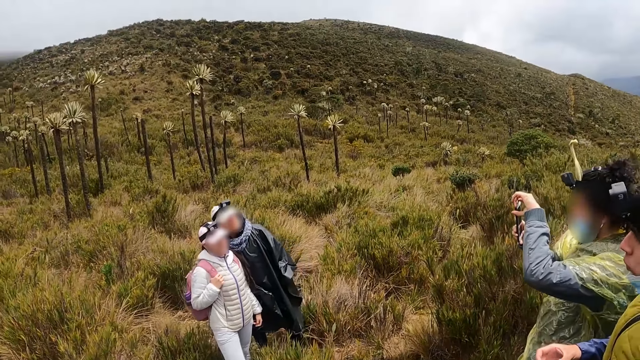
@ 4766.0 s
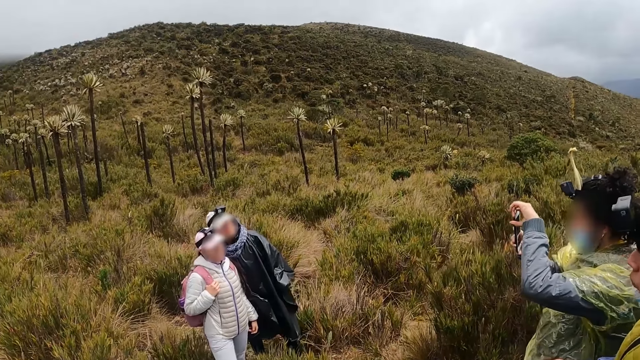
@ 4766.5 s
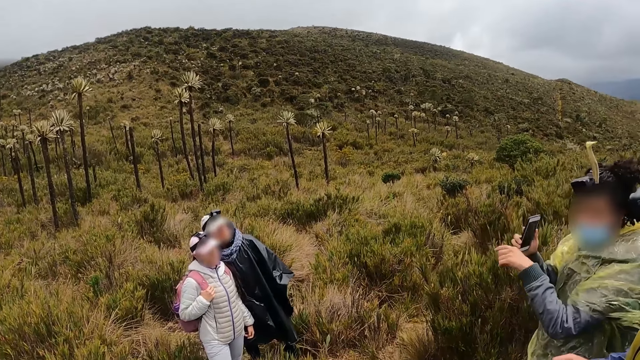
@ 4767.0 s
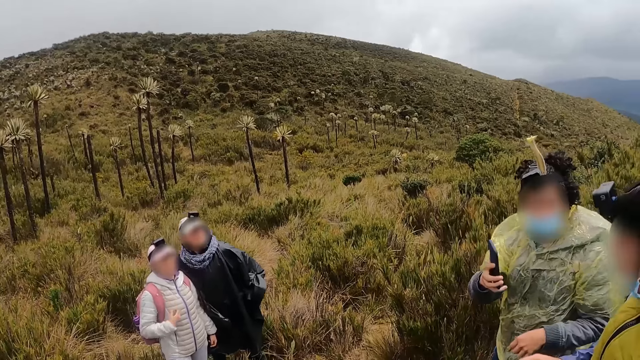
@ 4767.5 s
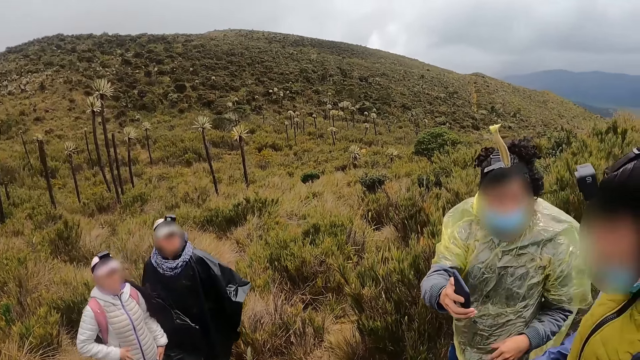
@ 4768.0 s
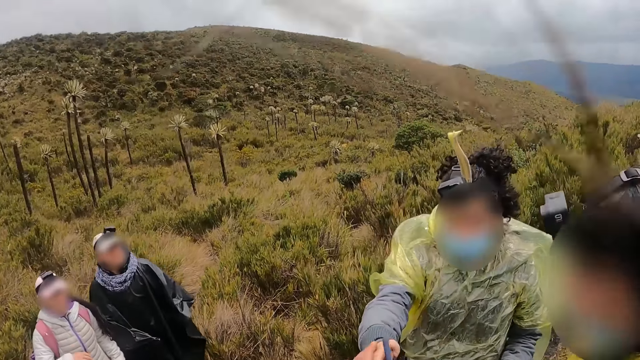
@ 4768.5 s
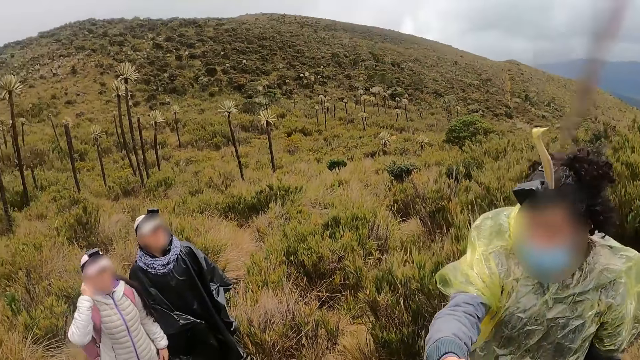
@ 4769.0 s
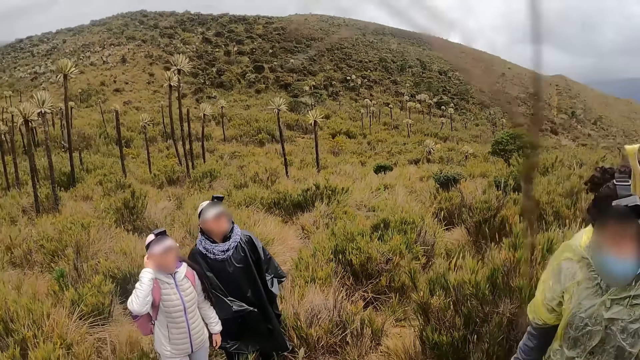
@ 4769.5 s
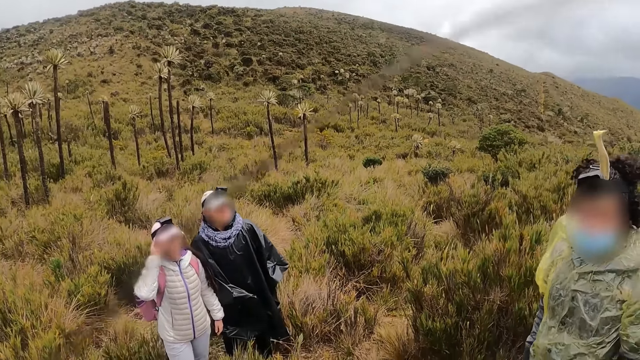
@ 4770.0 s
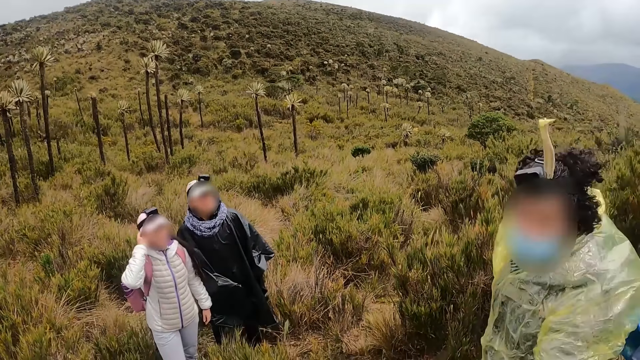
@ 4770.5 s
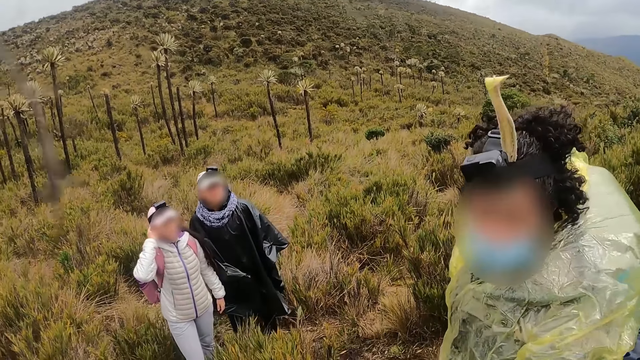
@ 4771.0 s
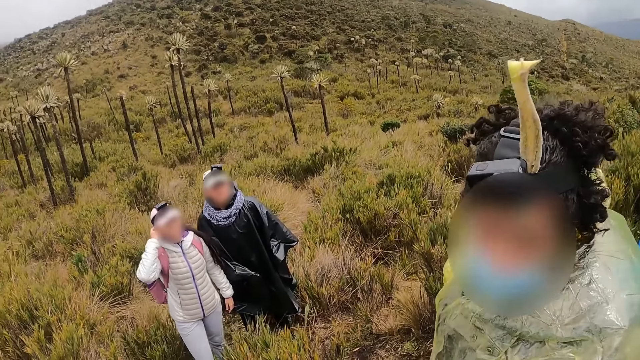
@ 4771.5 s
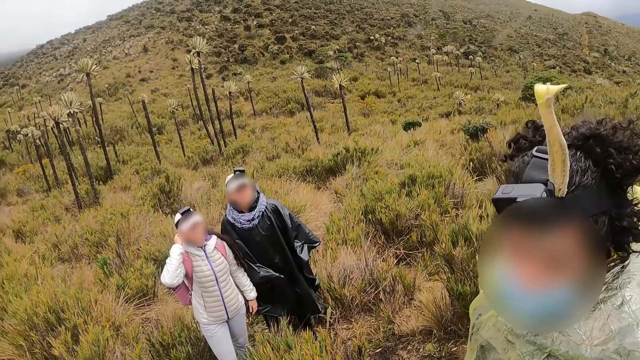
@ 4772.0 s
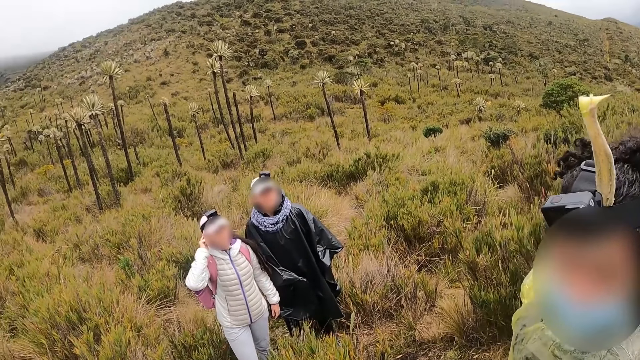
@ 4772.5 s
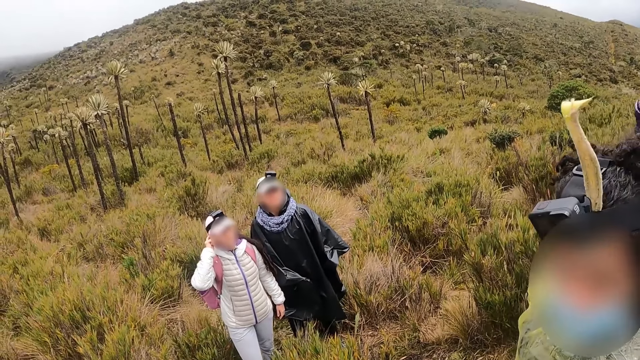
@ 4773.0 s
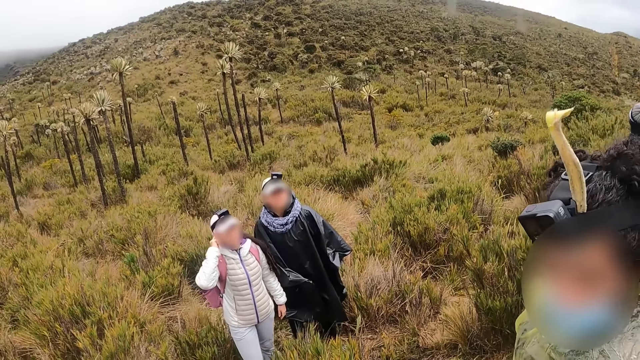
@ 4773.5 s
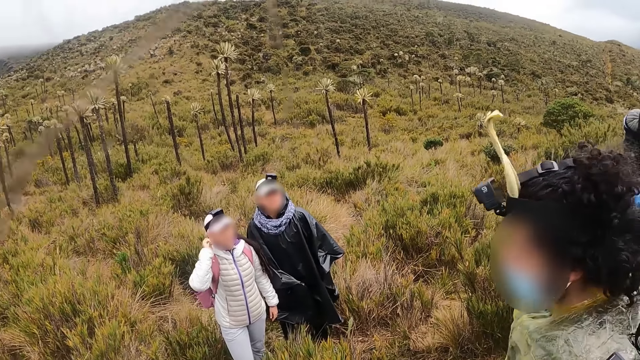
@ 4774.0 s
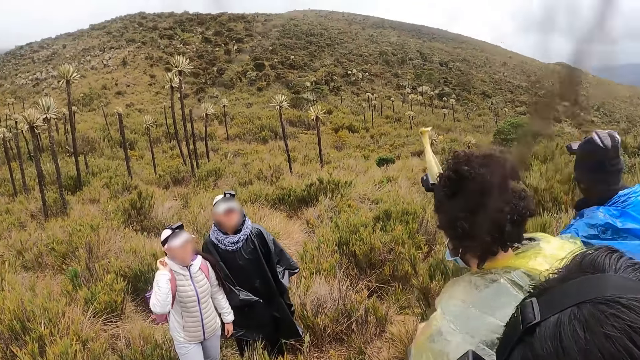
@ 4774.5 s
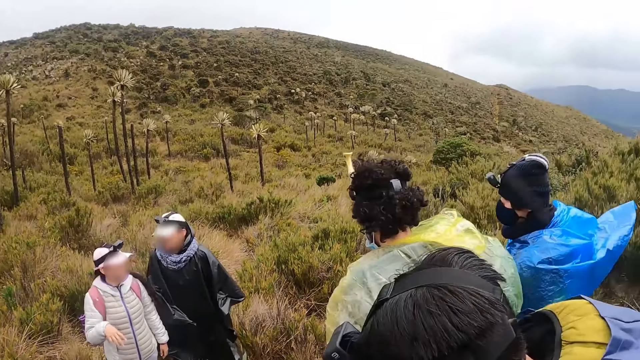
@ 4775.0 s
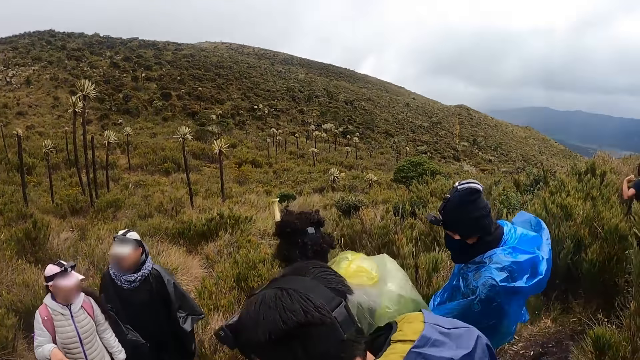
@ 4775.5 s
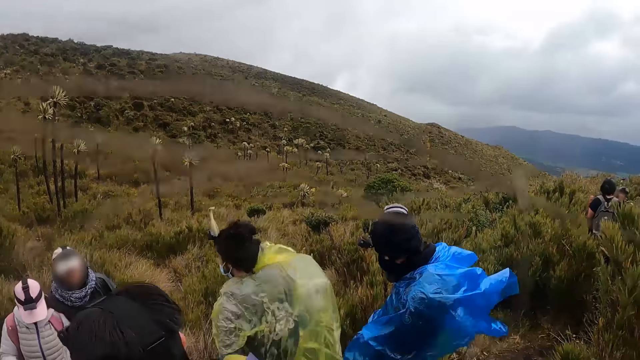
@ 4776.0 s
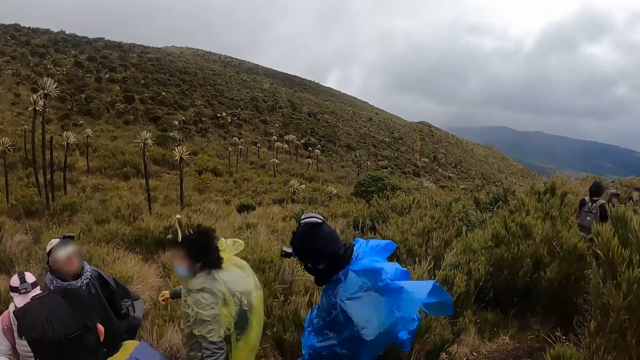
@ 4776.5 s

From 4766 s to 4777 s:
A man gives the camera wearer a phone. The camera wearer collects the phone from the man with his left hand. The man interacts with the camera wearer. The man walks at the mountain.

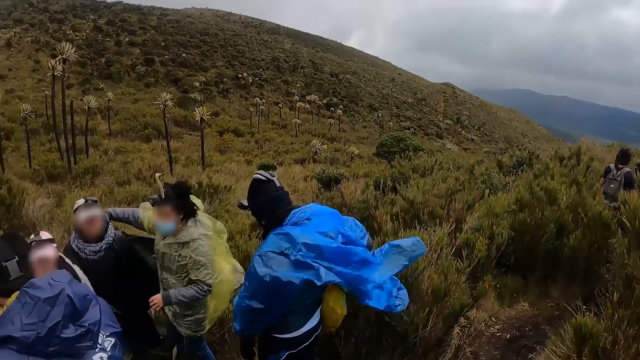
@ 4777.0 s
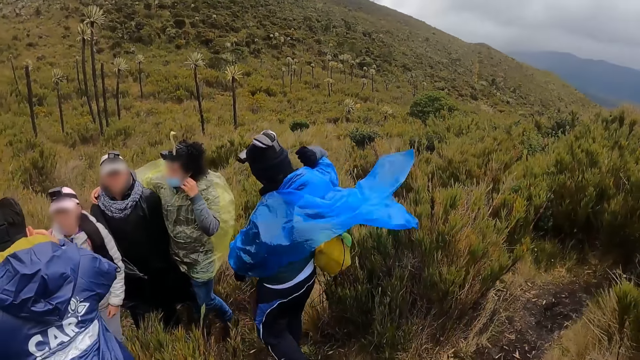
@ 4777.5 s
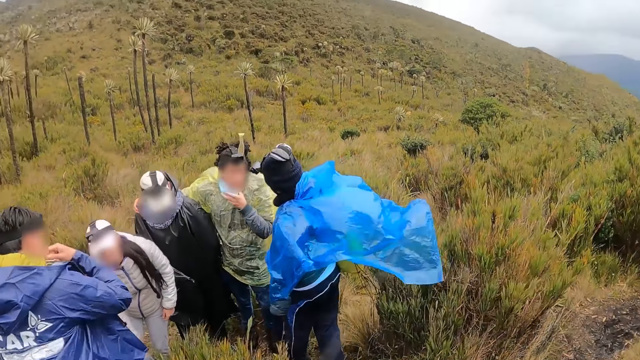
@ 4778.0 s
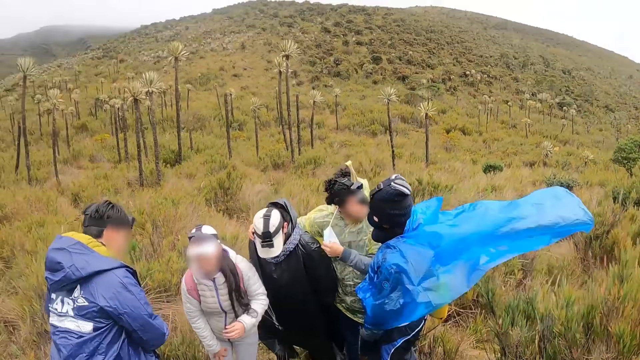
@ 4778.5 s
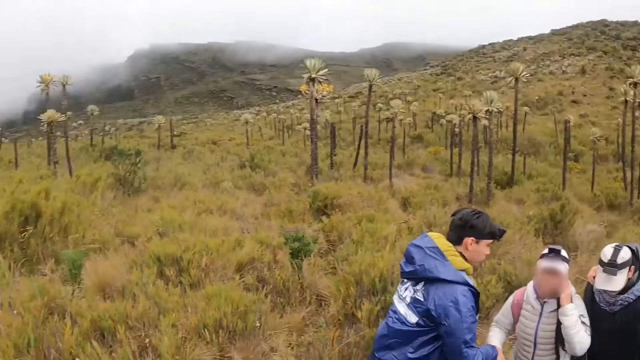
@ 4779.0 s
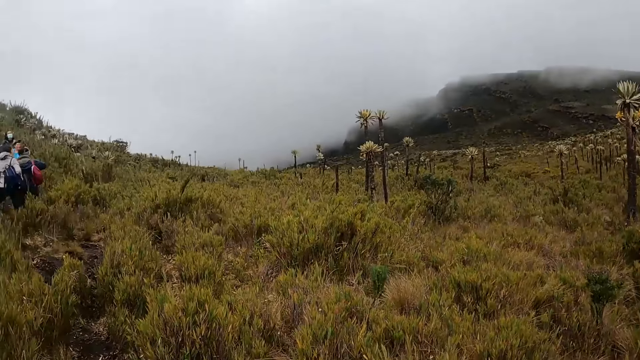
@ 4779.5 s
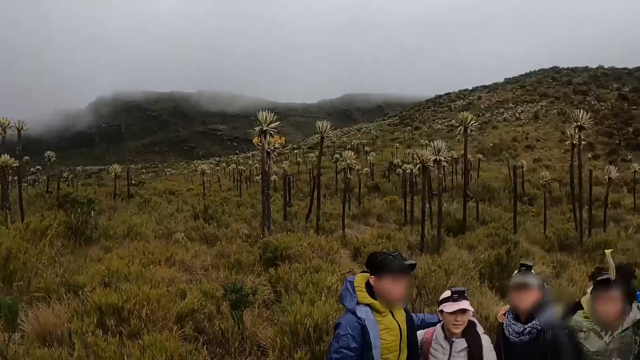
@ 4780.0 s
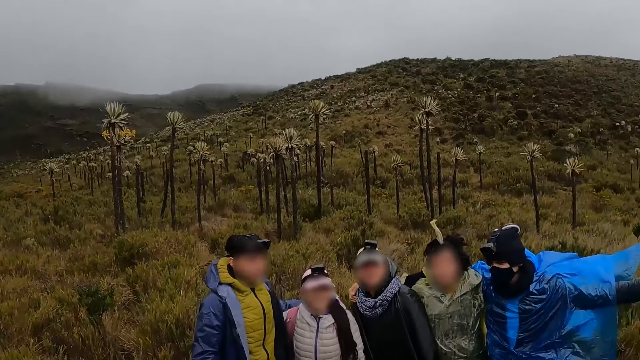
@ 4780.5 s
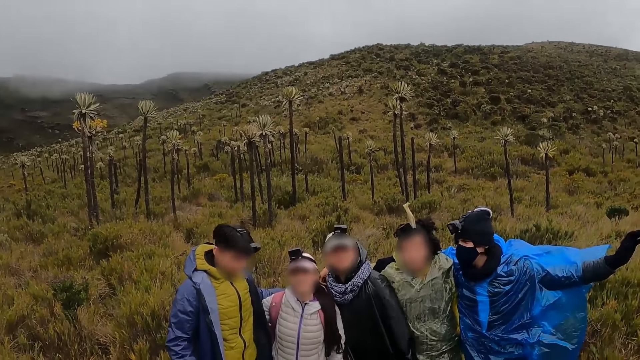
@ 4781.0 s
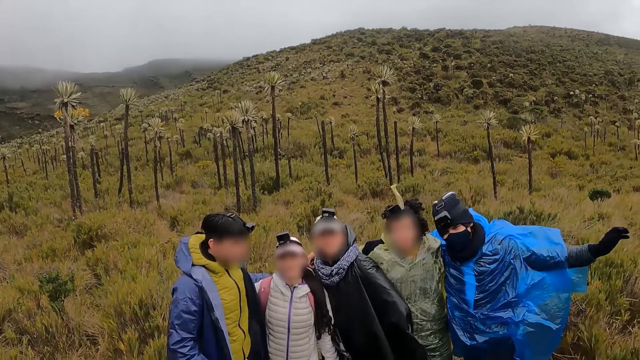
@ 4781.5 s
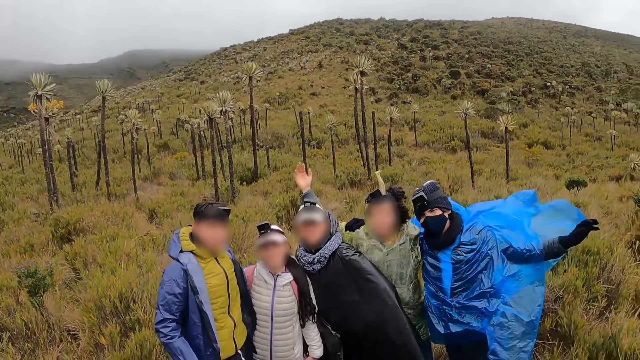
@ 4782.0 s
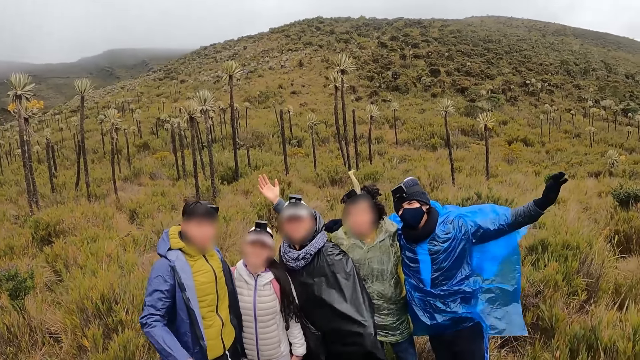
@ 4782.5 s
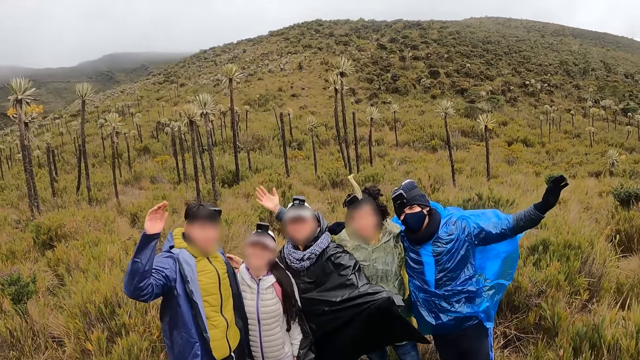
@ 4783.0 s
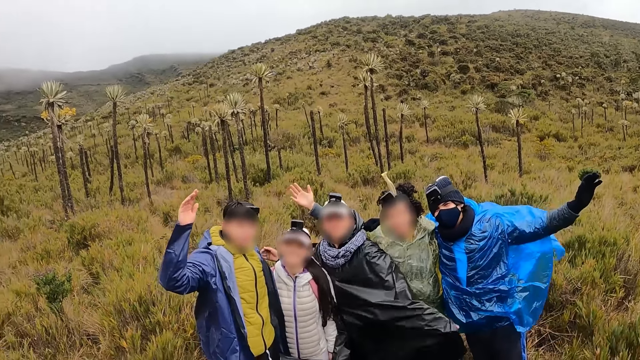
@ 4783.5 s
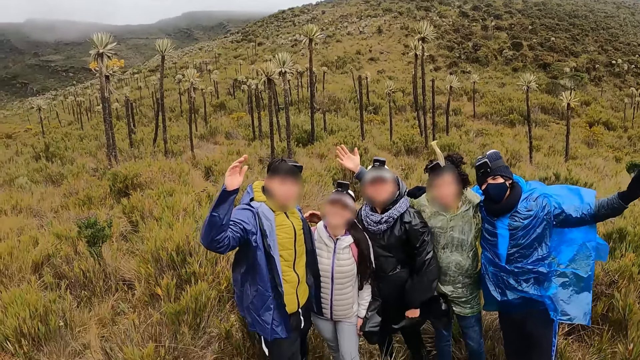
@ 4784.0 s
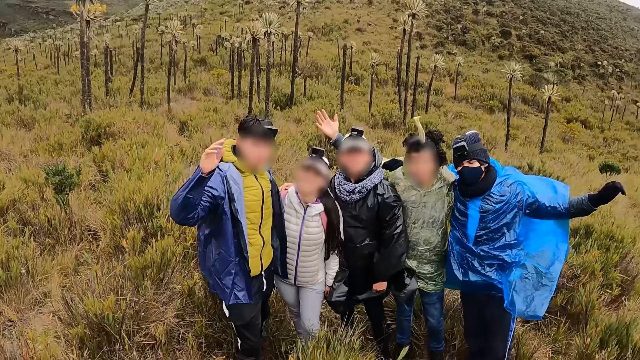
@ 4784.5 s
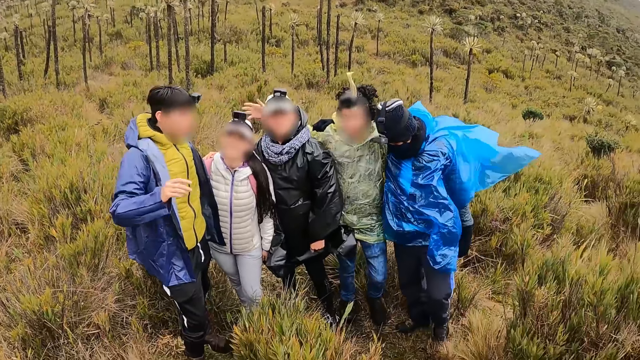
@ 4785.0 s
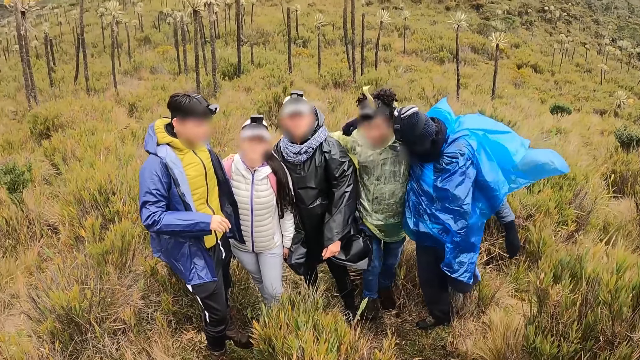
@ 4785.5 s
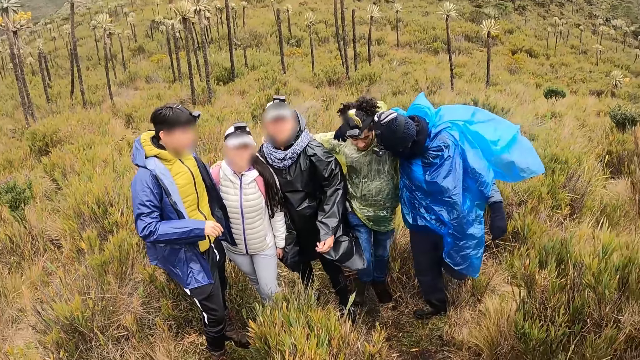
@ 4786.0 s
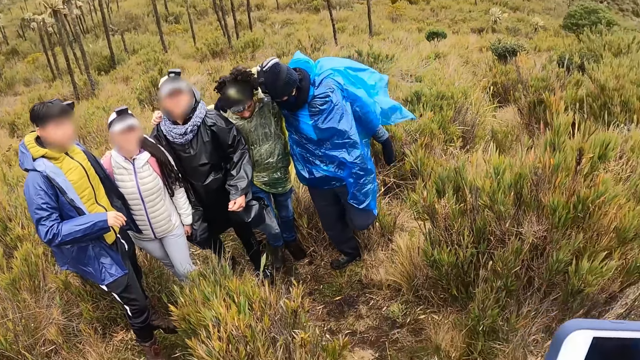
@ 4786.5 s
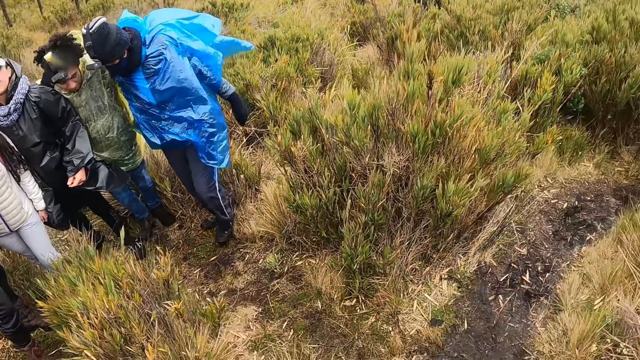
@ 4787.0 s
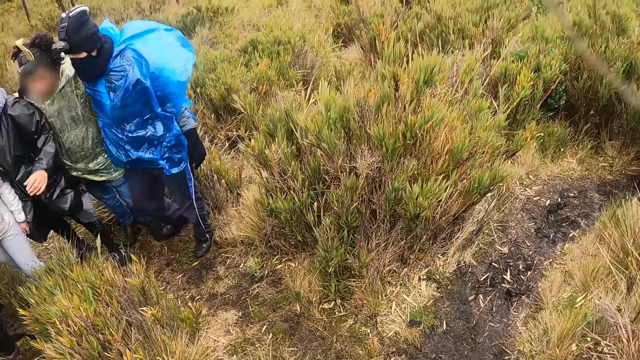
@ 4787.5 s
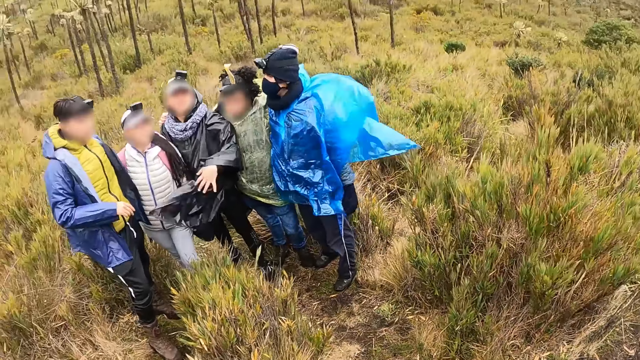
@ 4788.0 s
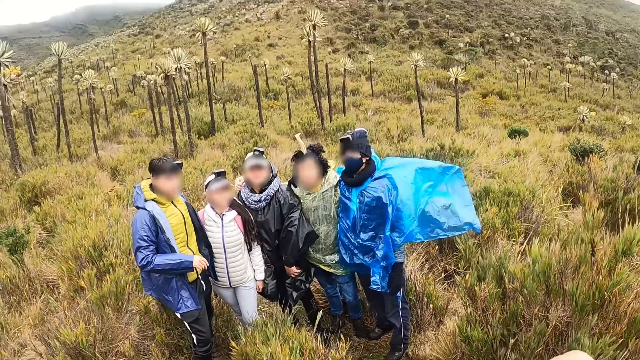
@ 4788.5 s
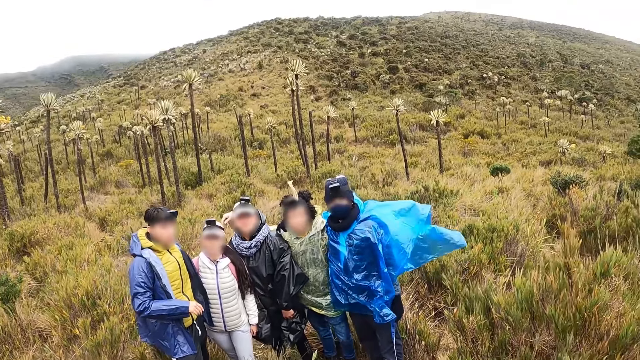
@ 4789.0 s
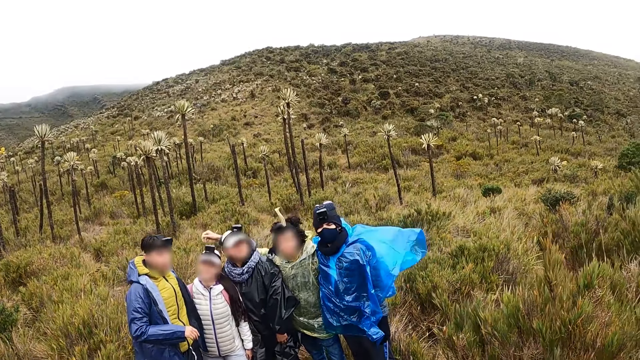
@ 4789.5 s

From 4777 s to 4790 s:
A man removes the face mask on his face with his left hand. Another man removes the face mask on his face with both hands. The first man walks at the mountain. The camera wearer looks around. They interact with the second man, a woman, a third man, the first man and a fourth man. The first man raises the hand. The camera wearer holds a phone. They look around.
